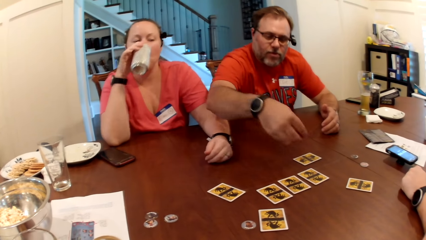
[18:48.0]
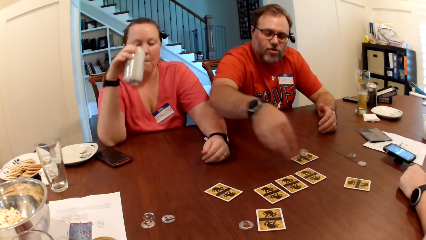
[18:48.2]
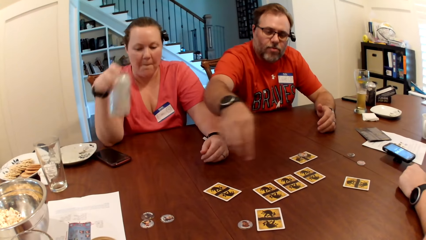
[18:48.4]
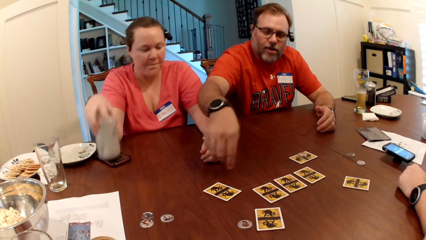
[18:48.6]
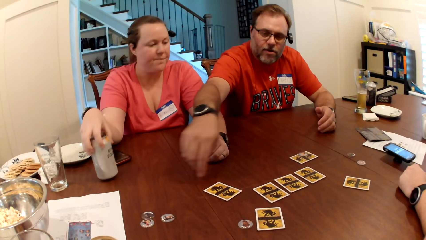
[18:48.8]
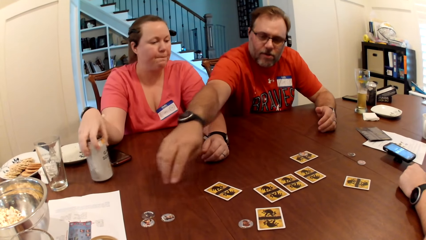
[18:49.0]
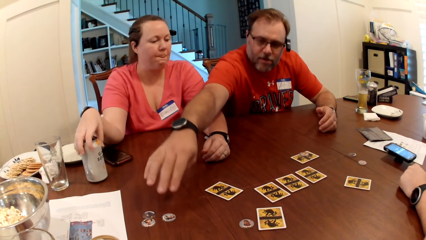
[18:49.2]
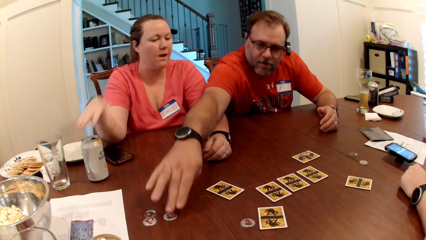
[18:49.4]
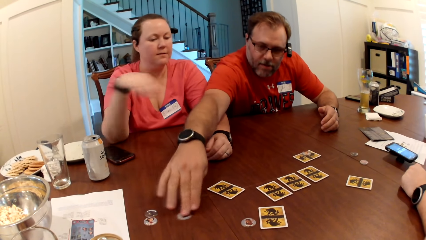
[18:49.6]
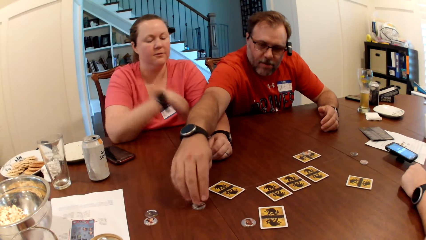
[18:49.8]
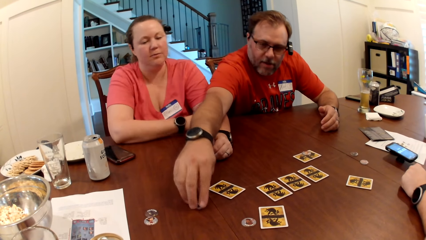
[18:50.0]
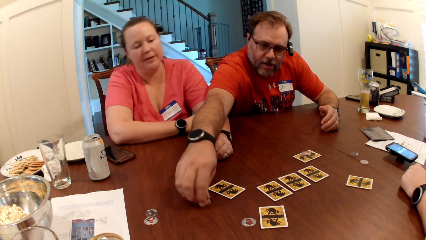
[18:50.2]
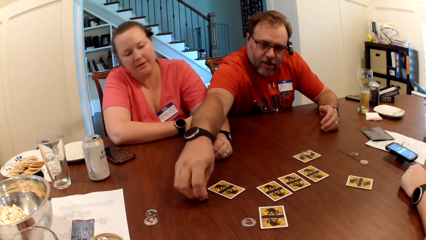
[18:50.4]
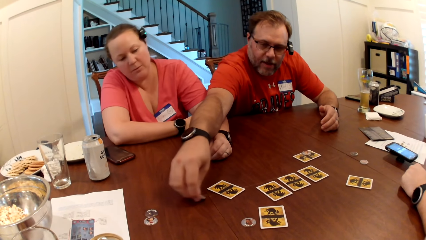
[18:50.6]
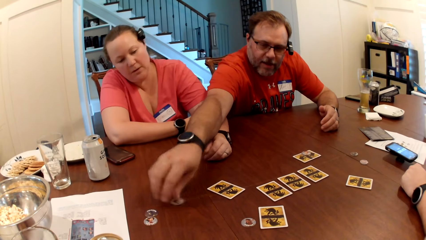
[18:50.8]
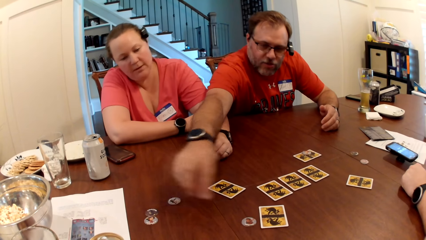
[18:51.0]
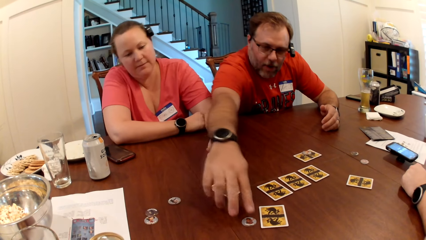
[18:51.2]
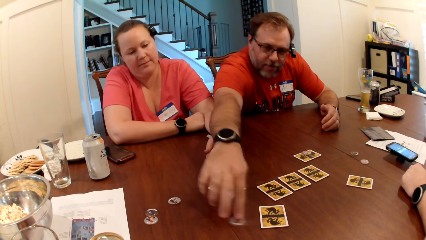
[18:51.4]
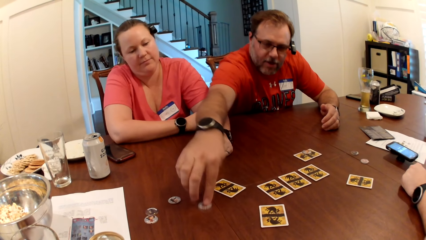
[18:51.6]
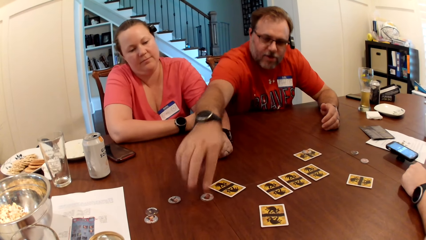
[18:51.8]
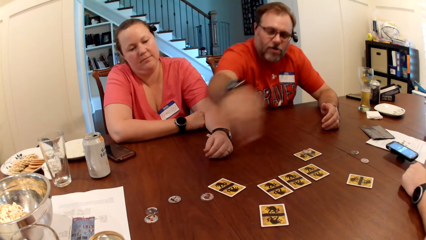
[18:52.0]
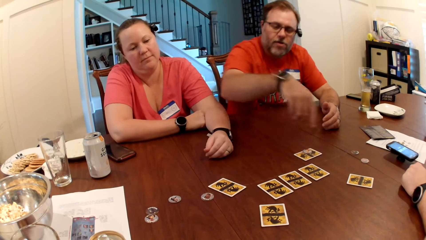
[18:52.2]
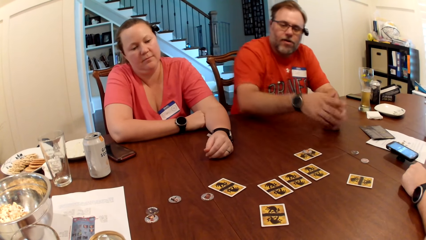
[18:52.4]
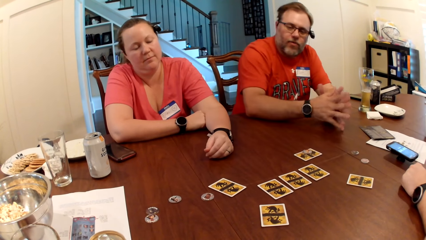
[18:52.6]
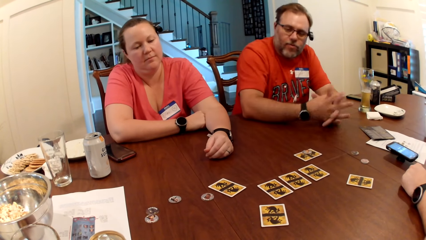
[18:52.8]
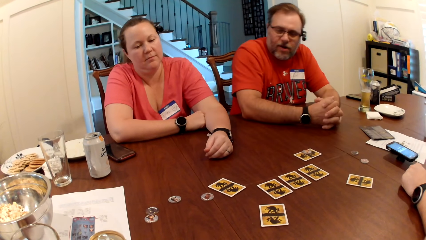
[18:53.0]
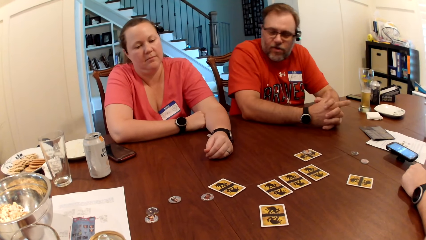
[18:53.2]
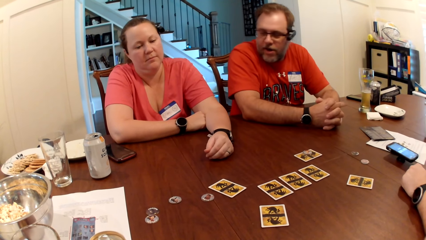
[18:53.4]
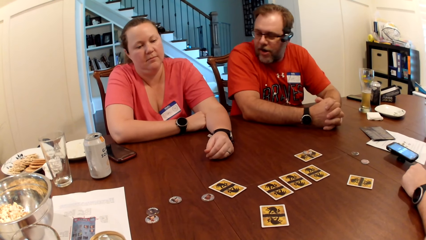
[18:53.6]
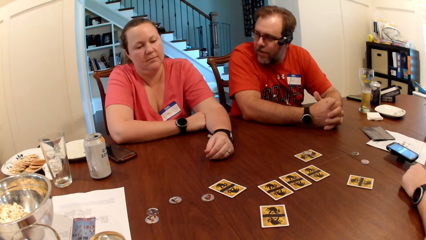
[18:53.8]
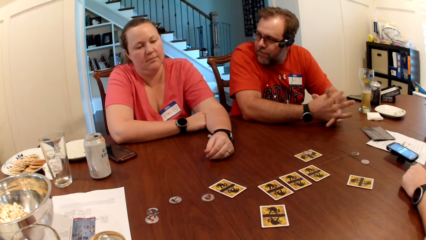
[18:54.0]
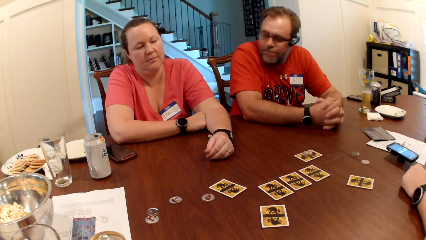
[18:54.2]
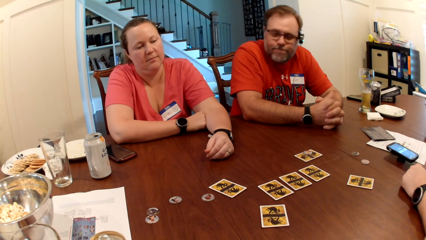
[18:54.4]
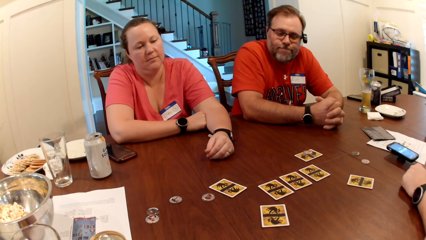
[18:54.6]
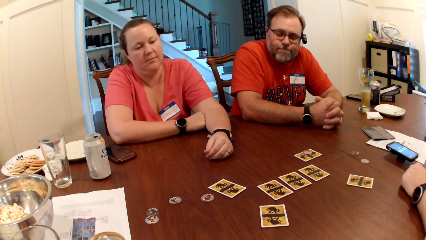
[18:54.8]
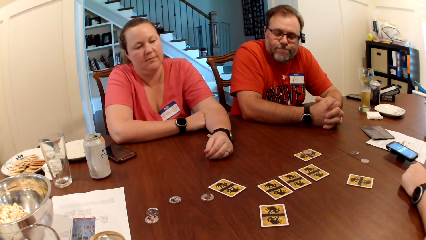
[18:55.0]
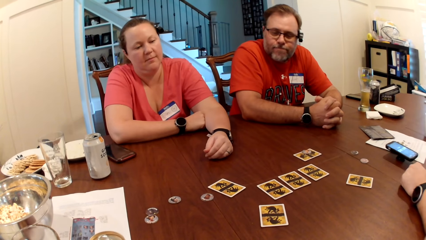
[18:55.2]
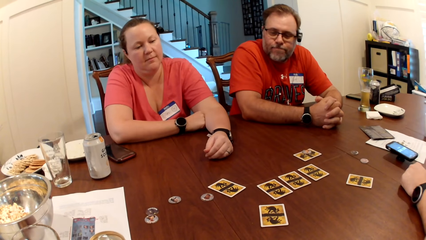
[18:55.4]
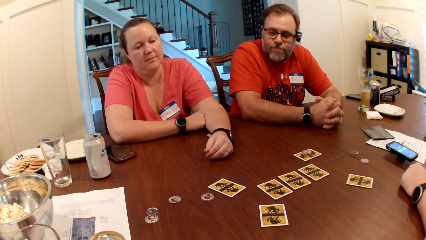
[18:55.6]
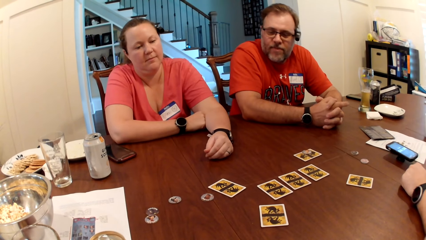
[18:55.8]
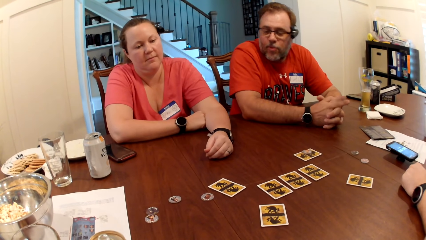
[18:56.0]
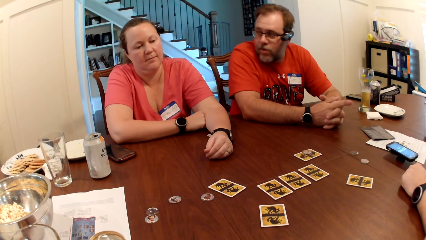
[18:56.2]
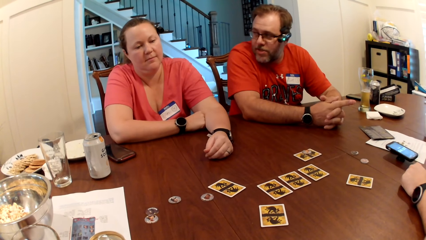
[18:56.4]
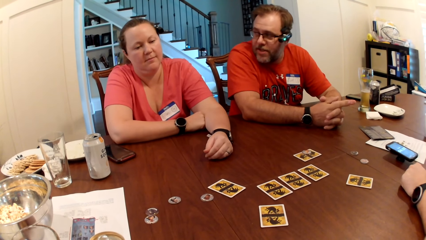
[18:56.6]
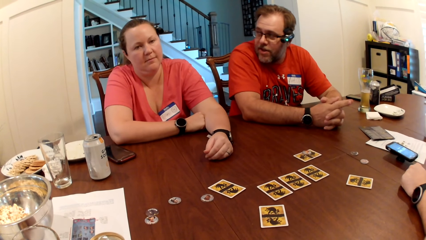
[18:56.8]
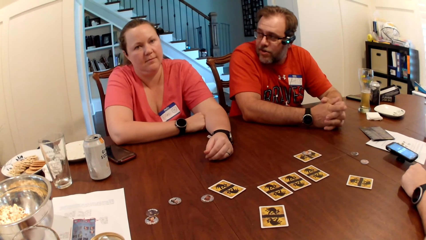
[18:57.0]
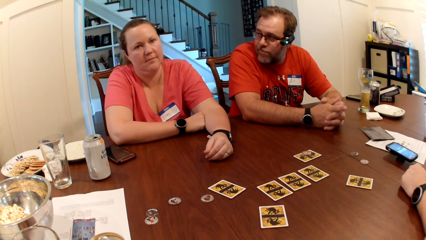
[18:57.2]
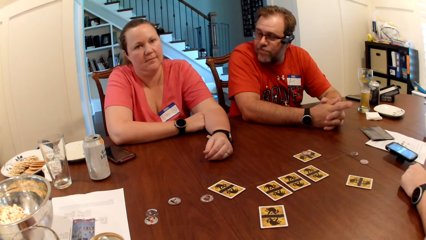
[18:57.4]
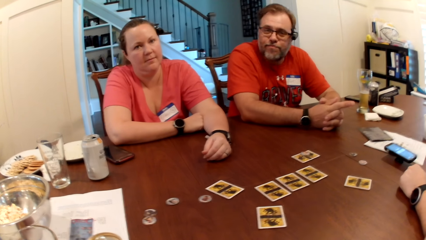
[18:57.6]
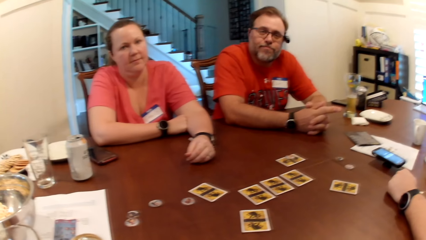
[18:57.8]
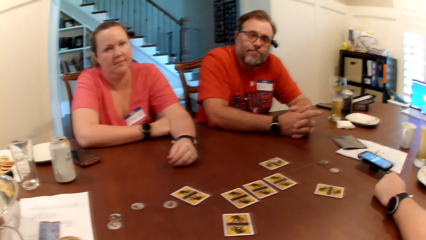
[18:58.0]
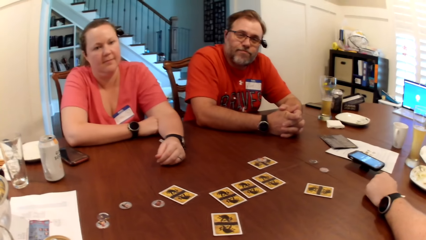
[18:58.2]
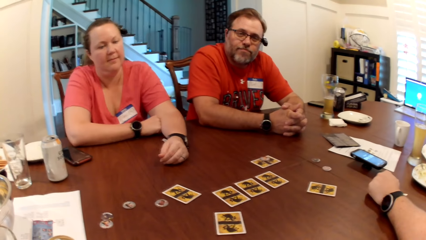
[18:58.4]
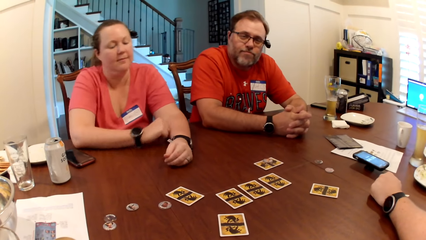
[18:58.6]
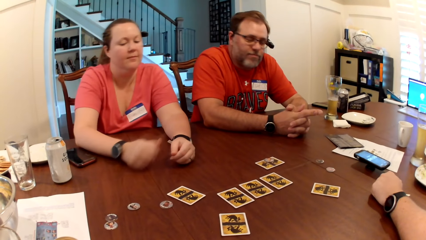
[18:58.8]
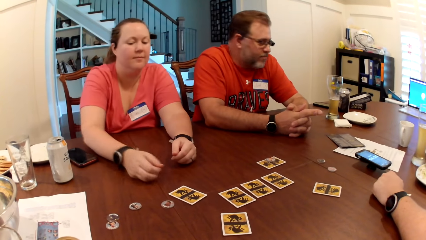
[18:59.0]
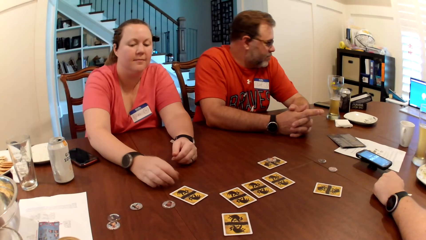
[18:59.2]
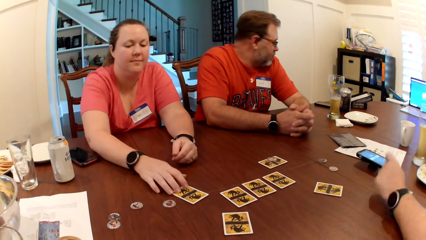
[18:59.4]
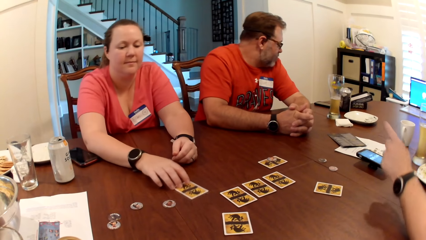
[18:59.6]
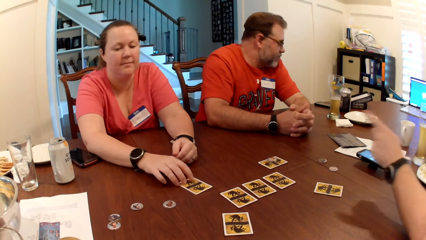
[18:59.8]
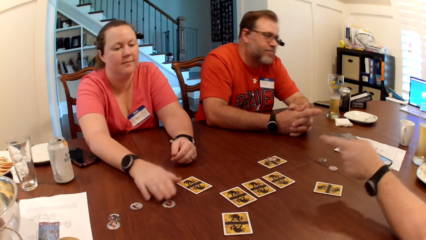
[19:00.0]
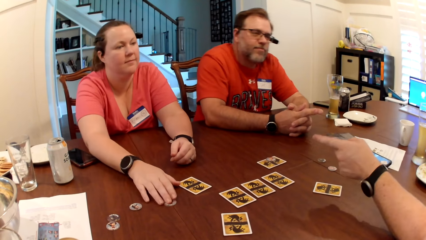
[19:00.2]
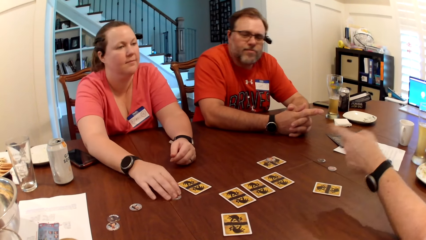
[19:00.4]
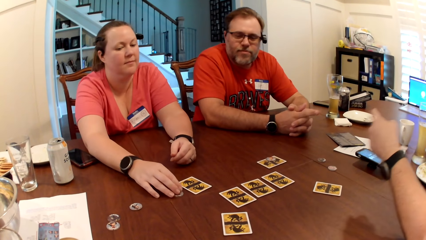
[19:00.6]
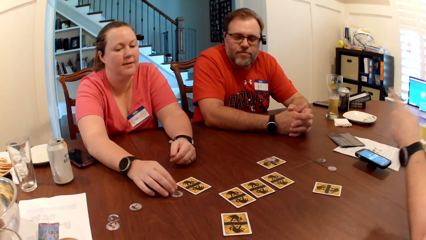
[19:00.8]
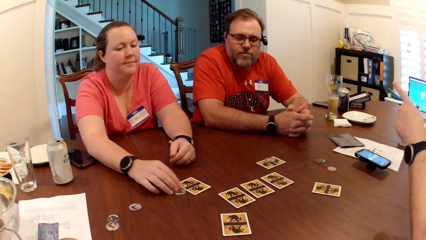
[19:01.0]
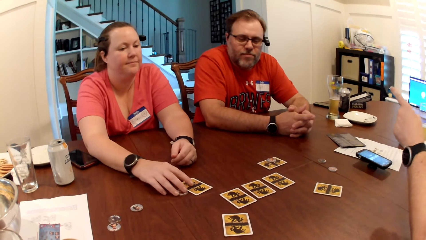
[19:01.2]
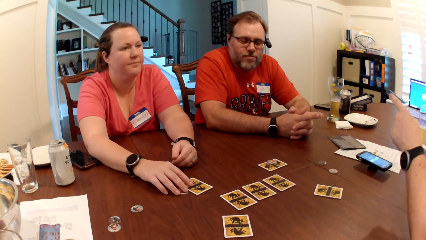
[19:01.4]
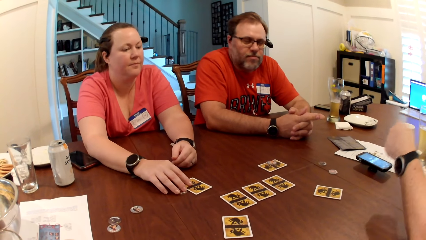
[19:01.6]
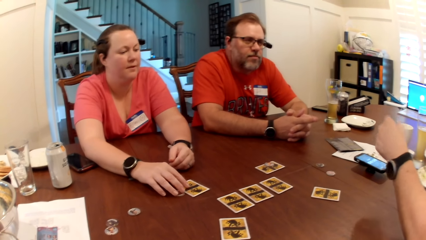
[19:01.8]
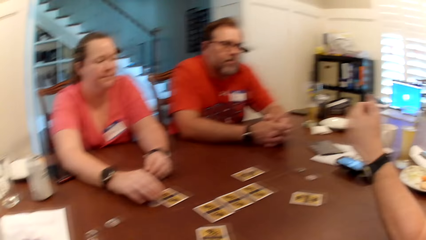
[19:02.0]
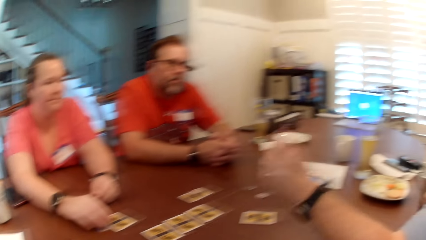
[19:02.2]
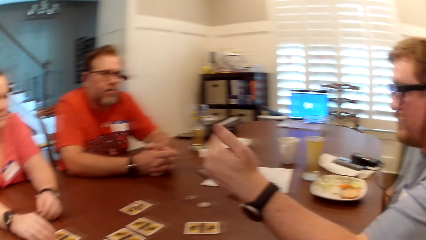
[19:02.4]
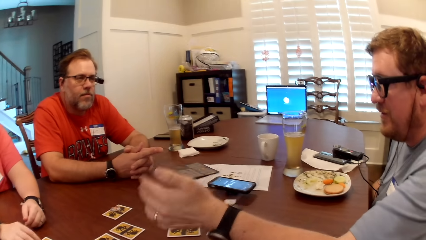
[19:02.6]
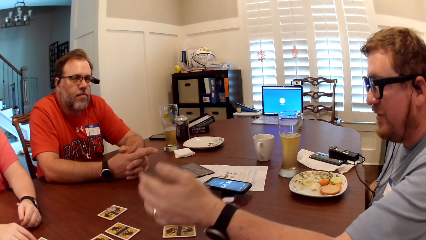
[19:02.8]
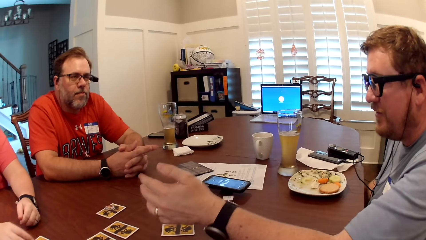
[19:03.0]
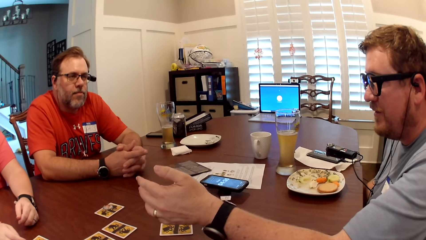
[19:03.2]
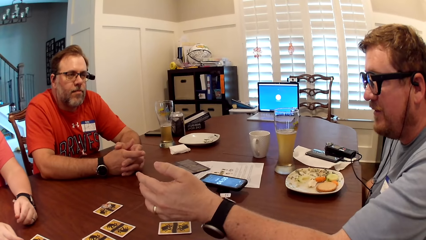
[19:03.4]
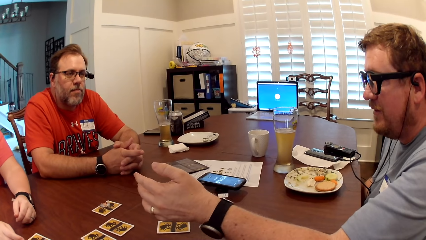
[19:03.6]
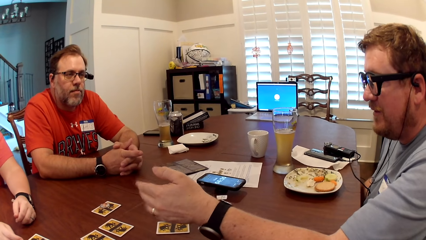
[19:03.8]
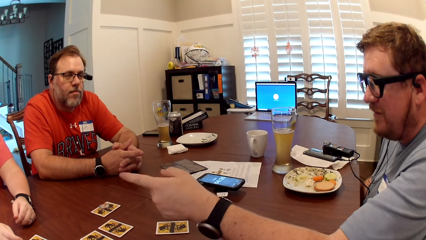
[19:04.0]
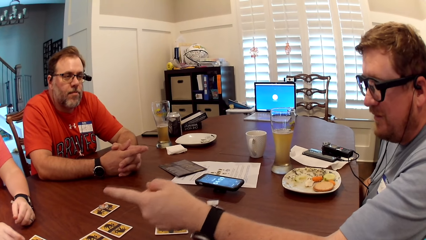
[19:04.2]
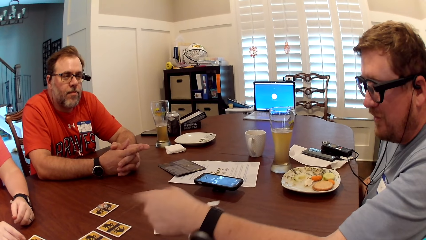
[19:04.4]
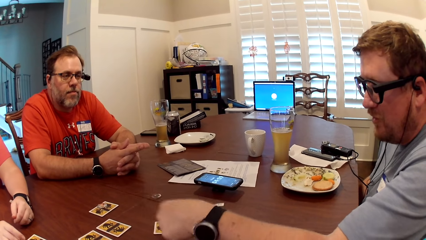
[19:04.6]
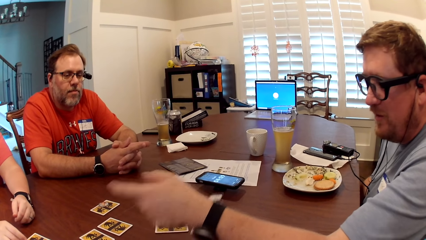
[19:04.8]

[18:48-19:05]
A man picks up a card. He drops the card token on a card on the table with his right hand. A lady puts down a bottle. The man picks up the card token on the table with his right hand, drops the card token on the table with his right hand, and shifts the card token on the table with his right hand. The man interacts with the lady. The camera wearer looks around a room. The man interacts with the lady. The lady shifts the card on the table with her right hand. Another man interacts with the lady, the first man and the camera wearer.
